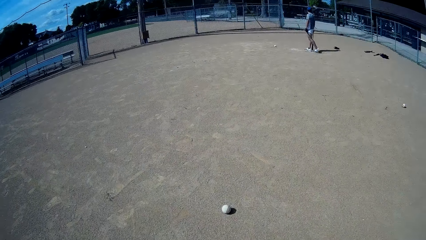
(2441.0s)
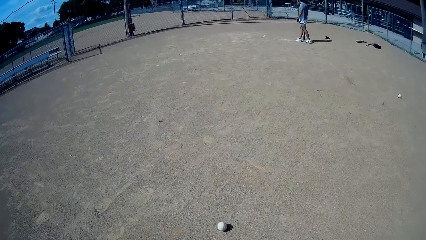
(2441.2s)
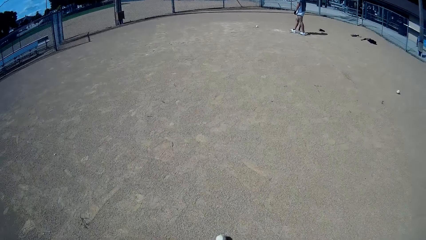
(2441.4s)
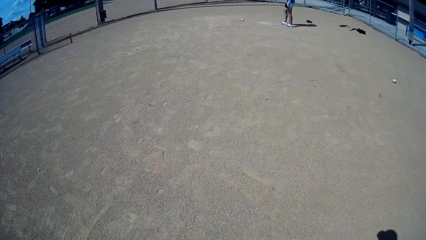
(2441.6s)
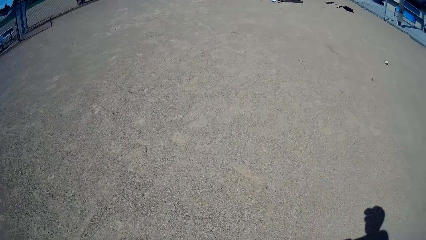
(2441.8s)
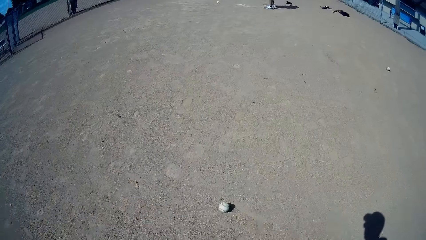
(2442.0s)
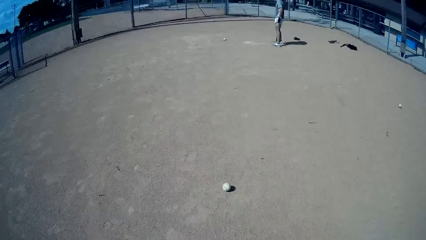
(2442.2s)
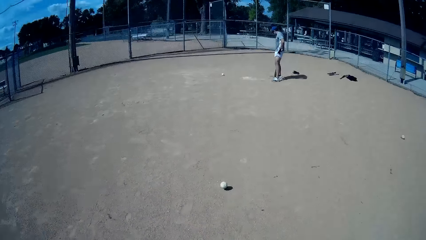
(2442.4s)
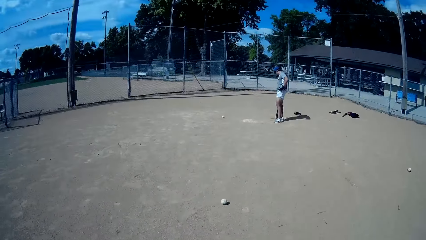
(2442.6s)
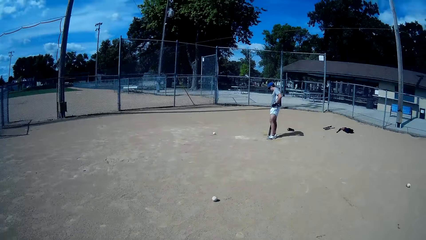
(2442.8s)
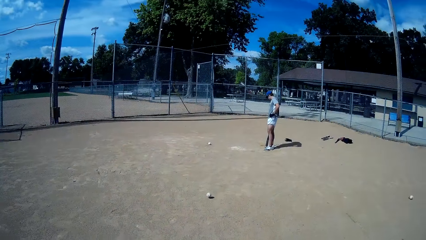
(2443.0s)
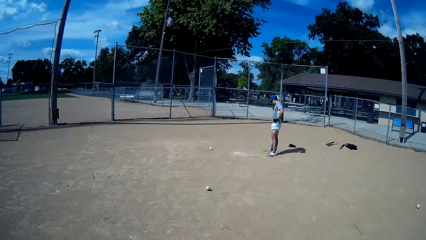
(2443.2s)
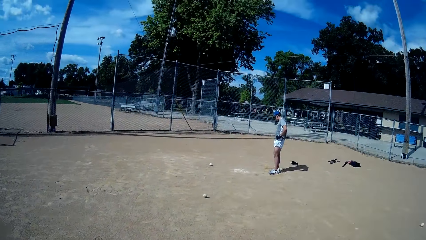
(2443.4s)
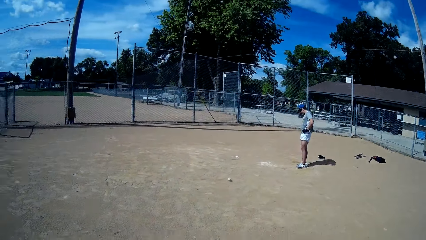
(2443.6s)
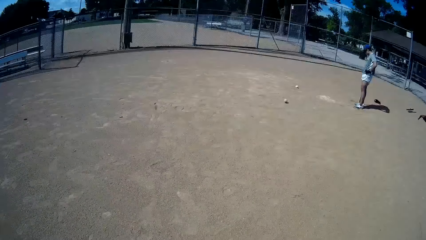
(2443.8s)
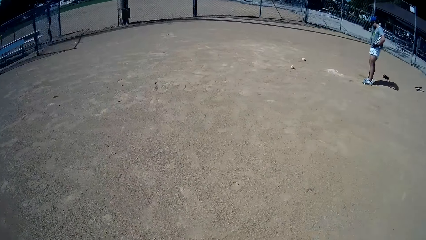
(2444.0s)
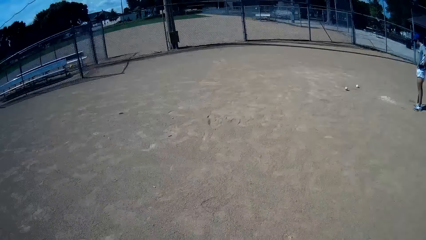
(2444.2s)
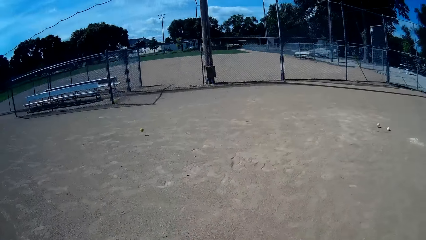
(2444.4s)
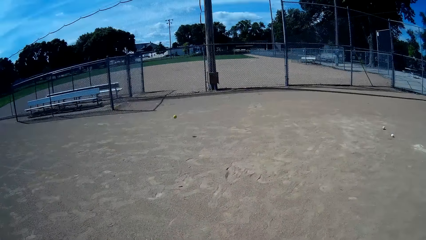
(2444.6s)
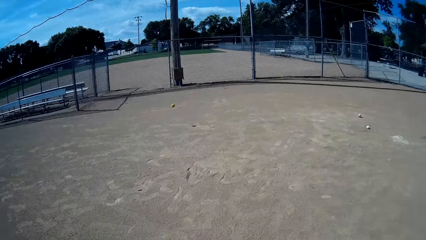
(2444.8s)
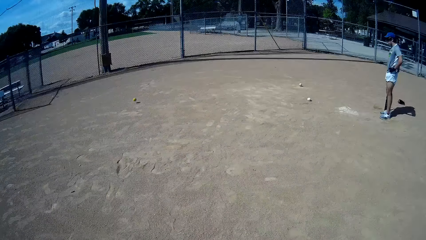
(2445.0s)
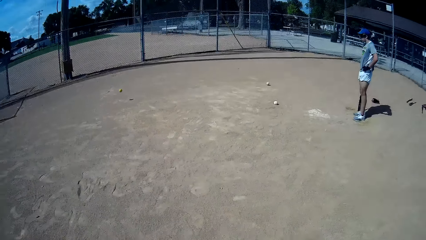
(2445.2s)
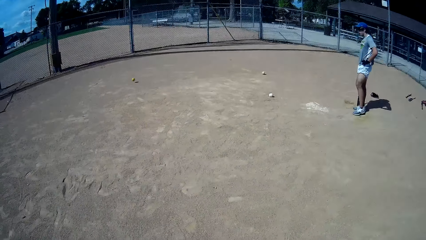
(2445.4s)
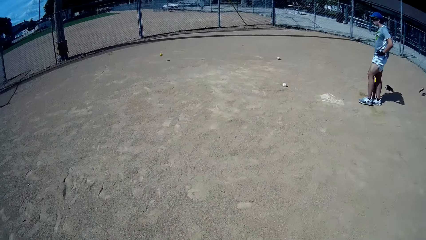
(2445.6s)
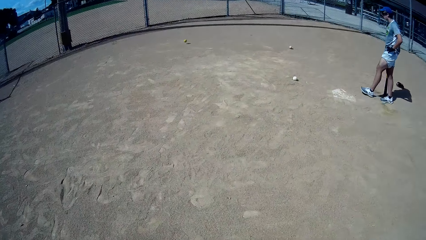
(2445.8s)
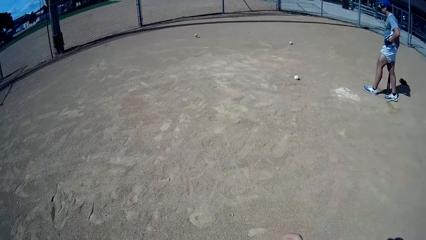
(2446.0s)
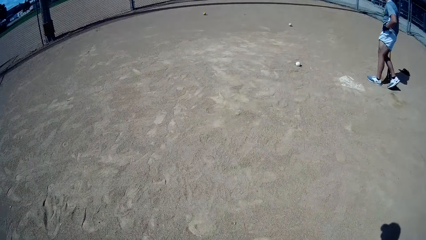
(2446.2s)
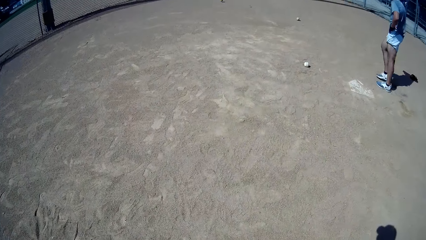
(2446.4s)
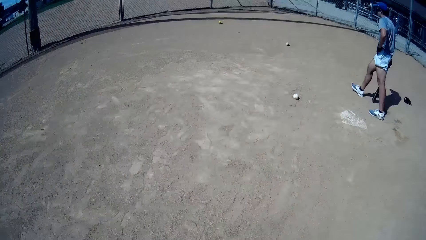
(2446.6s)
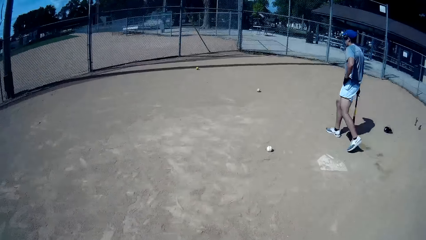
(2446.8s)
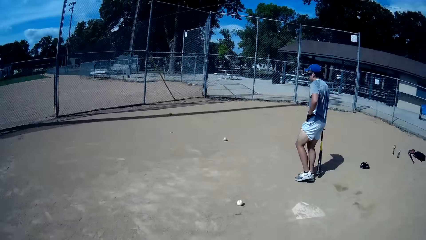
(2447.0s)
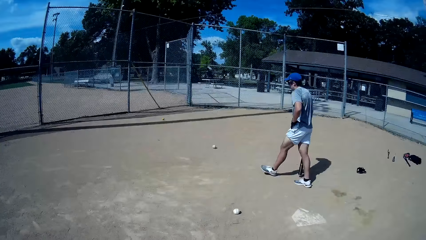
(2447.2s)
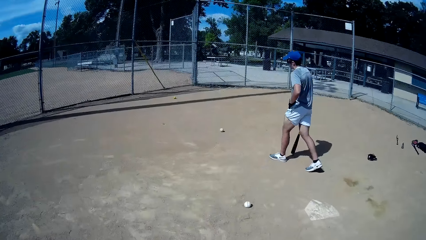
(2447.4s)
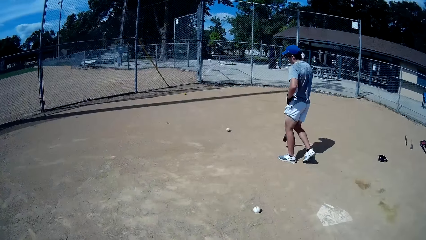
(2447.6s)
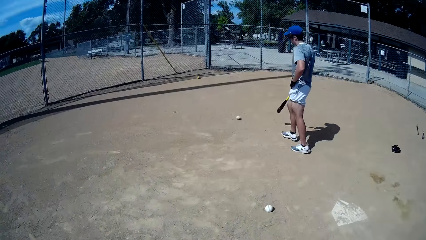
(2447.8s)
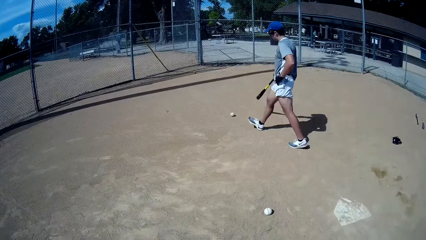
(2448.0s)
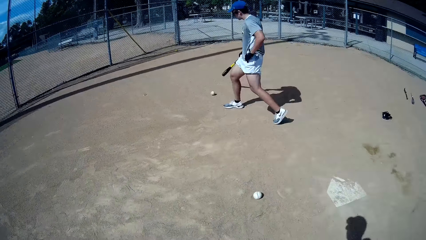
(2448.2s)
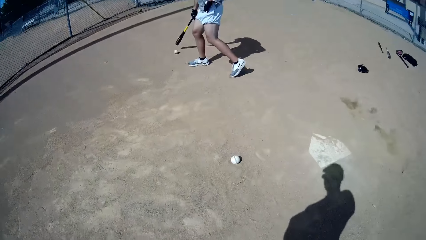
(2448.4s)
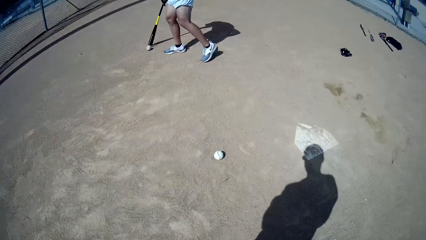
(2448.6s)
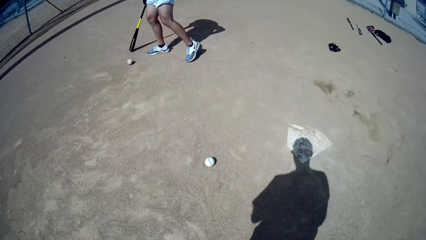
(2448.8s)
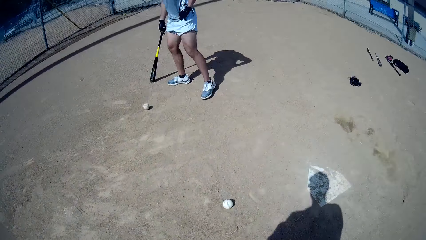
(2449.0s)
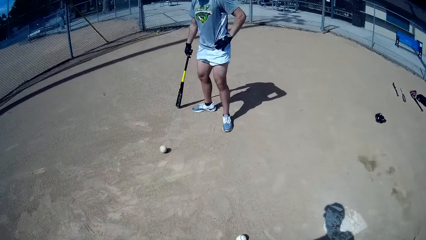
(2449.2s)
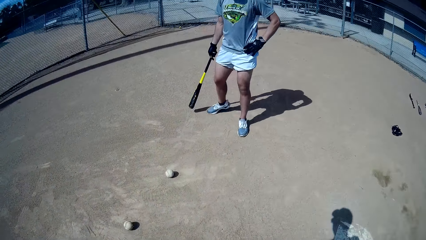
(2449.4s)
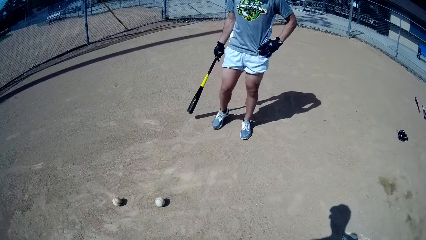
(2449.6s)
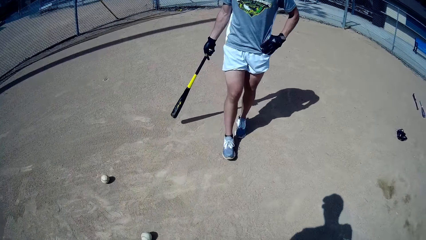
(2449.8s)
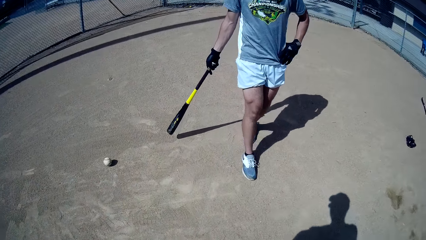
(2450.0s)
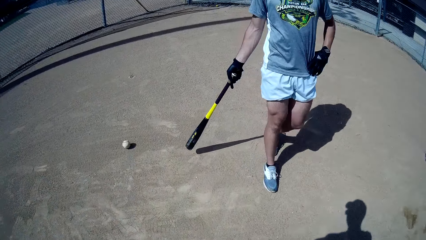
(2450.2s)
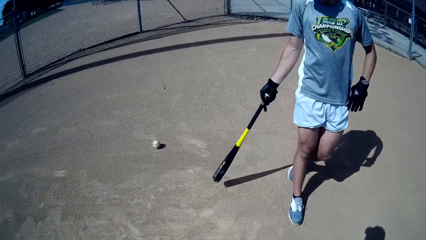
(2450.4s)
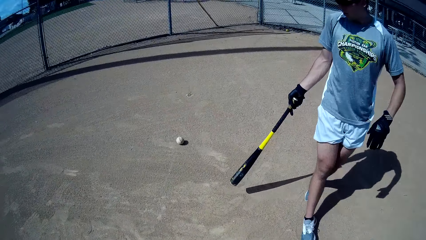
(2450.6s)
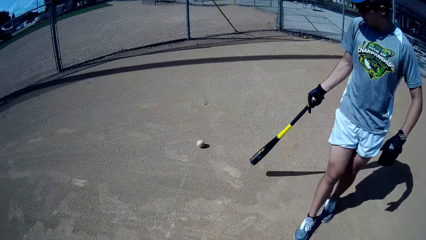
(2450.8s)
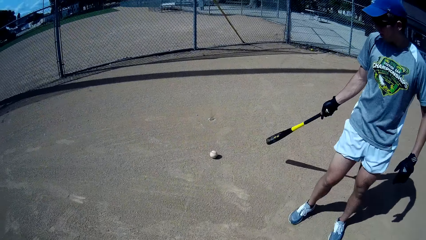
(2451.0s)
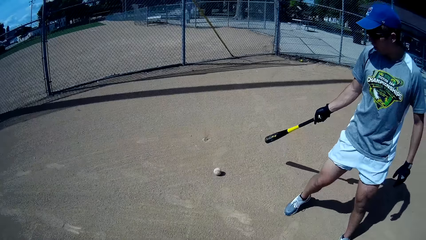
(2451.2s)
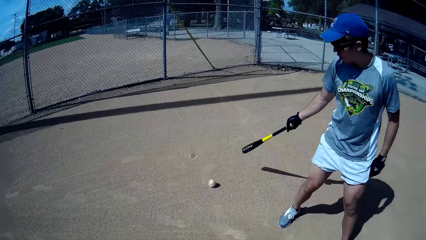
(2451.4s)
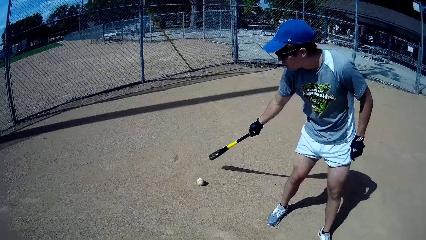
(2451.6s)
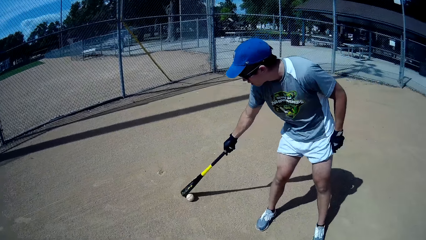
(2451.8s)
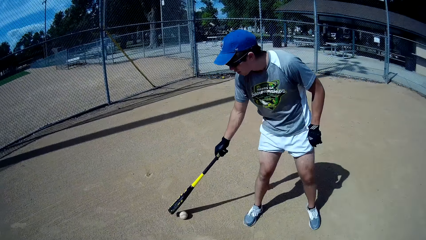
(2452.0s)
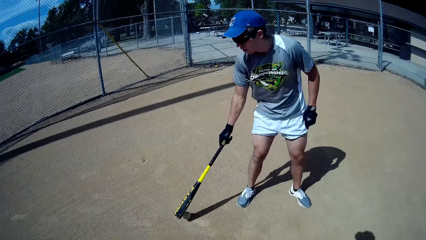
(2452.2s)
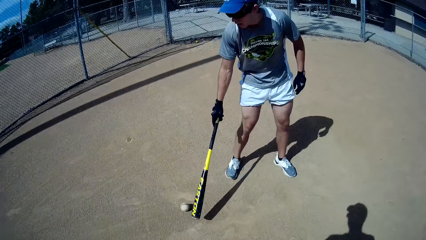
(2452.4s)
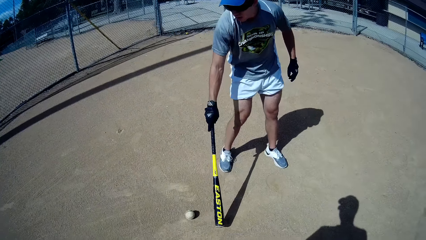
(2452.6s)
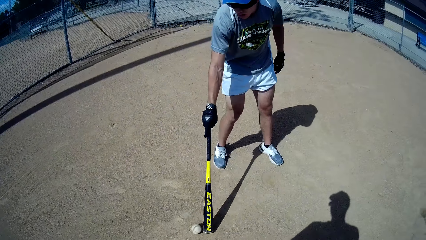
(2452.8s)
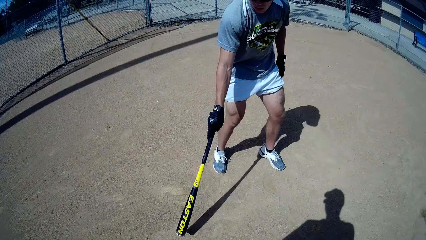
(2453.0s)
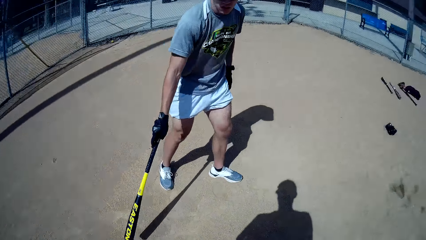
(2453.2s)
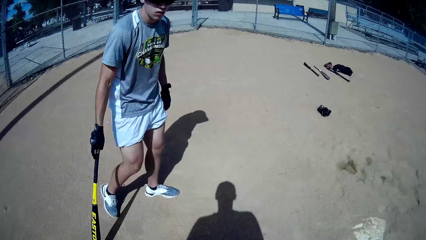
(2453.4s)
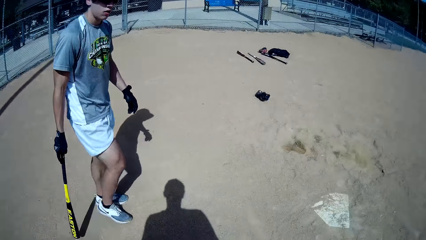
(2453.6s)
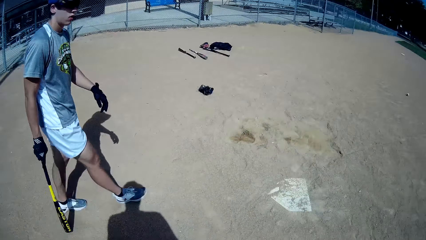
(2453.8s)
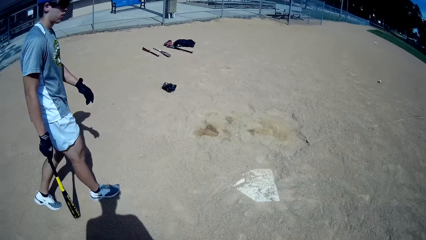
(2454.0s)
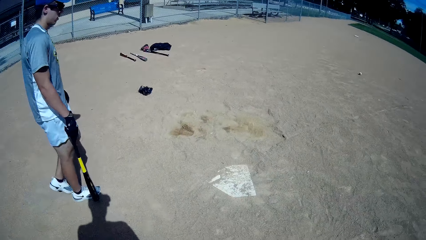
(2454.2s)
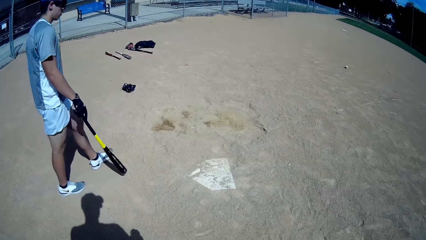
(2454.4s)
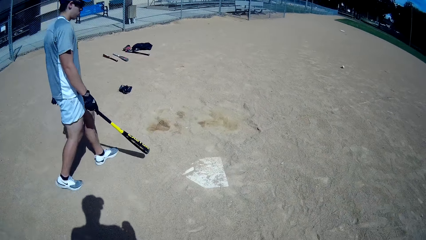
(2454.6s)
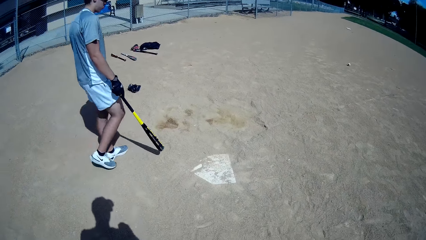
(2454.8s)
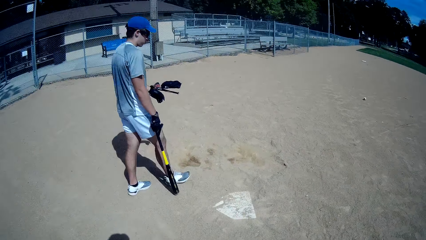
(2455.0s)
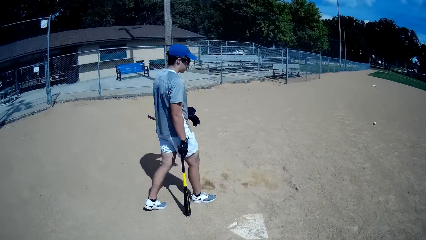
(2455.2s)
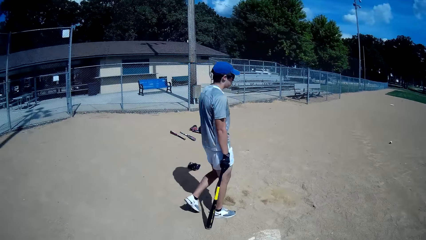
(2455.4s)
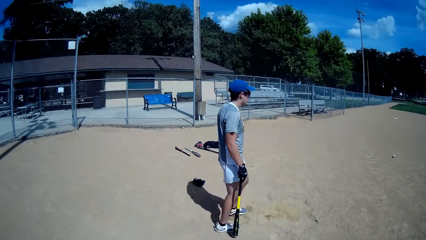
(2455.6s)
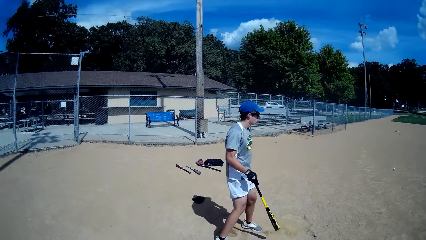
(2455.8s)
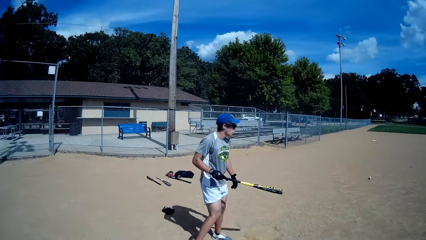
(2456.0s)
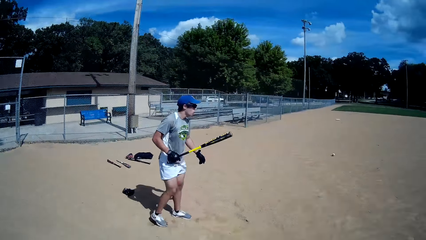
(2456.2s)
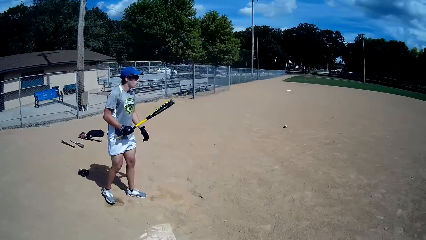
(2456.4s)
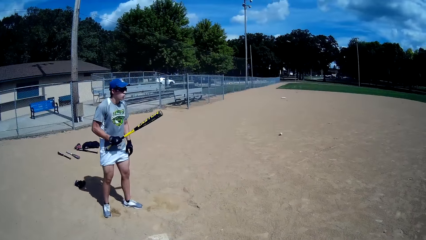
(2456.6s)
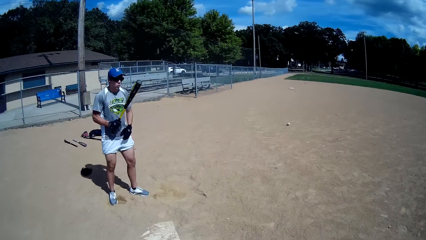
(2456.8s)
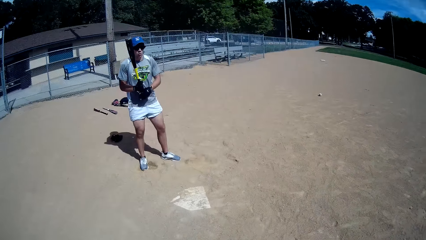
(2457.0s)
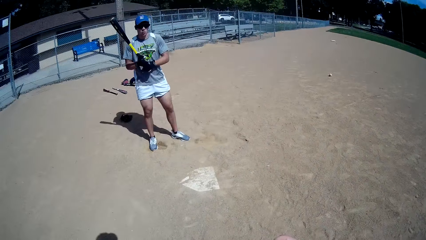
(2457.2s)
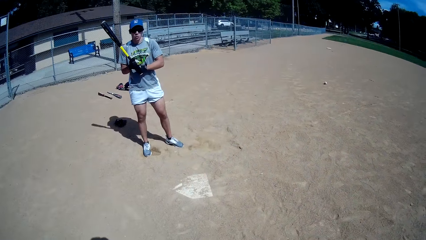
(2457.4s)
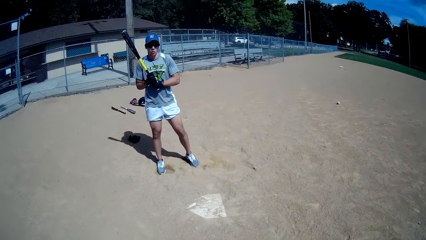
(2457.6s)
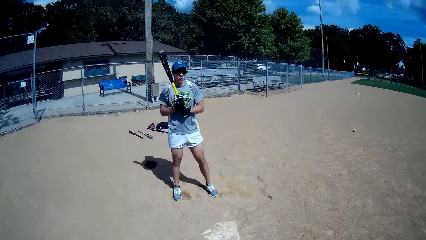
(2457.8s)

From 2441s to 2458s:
The camera wearer kicks another ball towards a man with his legs. The man walks around the field. He pushes the baseball with a baseball bat. He walks around the field. He knocks the ball with the baseball bat. He walks around the field.
